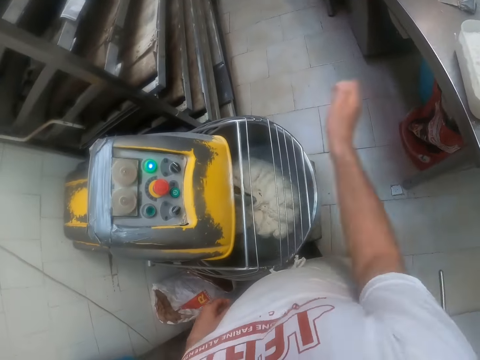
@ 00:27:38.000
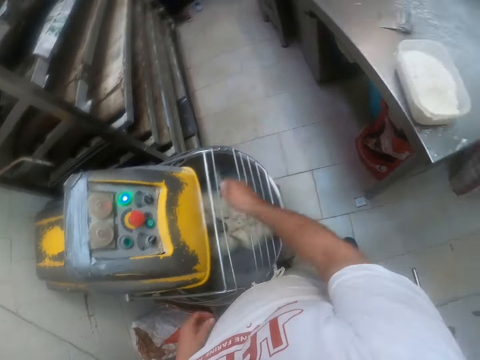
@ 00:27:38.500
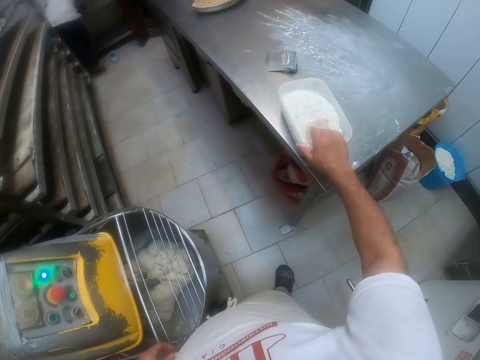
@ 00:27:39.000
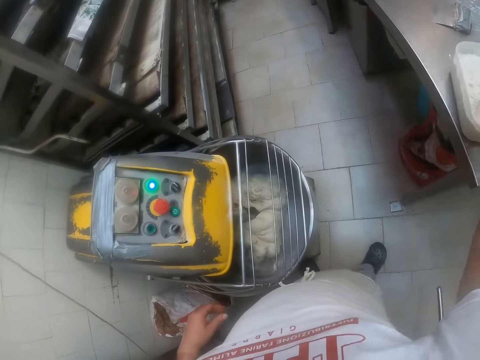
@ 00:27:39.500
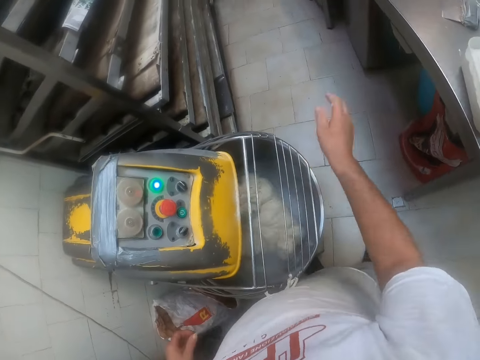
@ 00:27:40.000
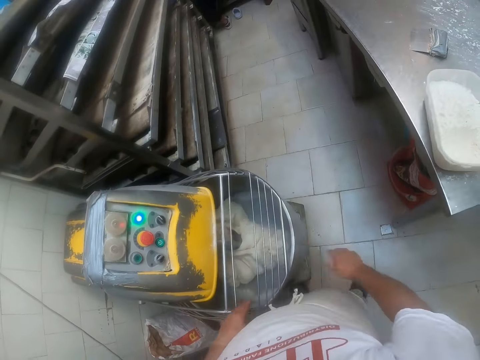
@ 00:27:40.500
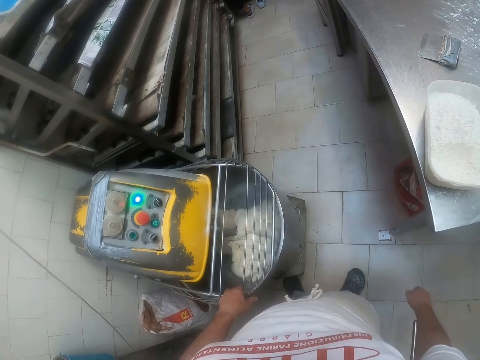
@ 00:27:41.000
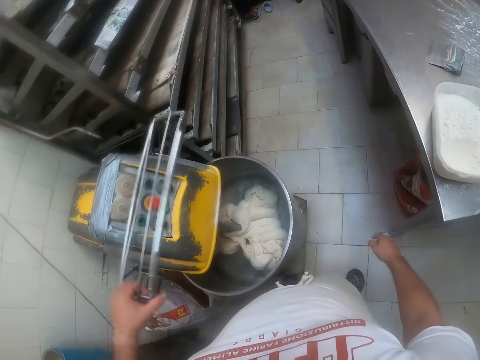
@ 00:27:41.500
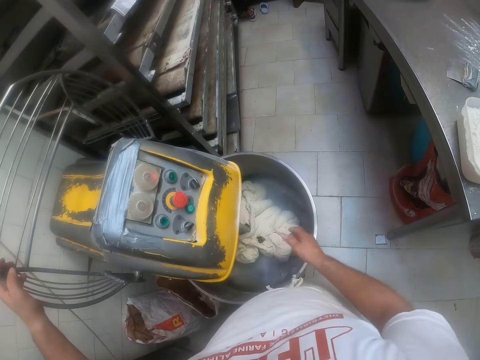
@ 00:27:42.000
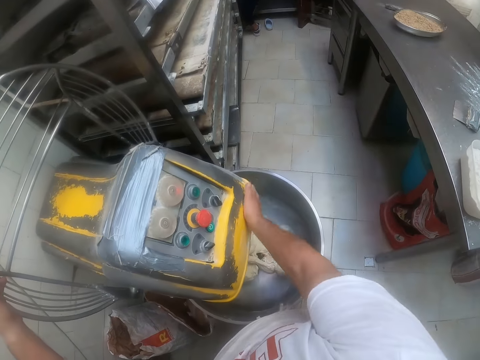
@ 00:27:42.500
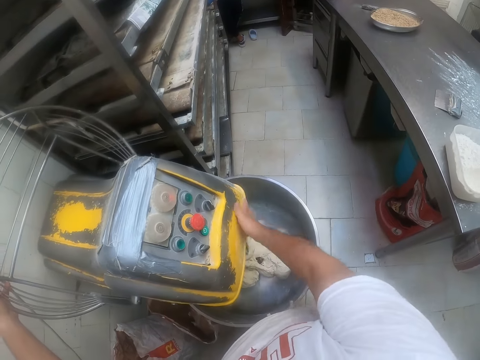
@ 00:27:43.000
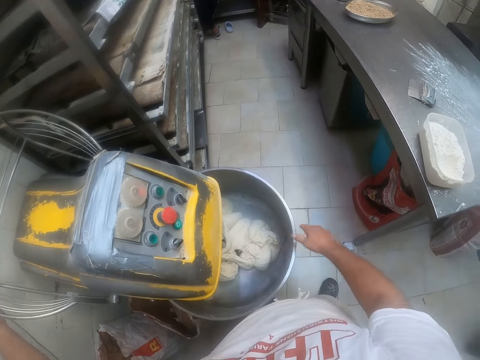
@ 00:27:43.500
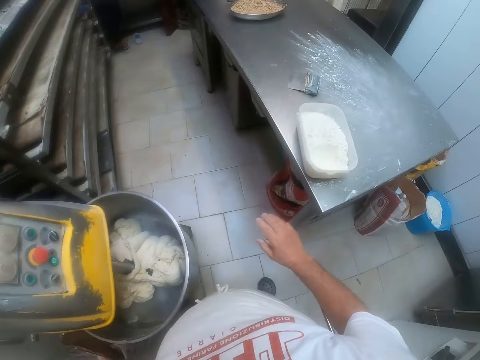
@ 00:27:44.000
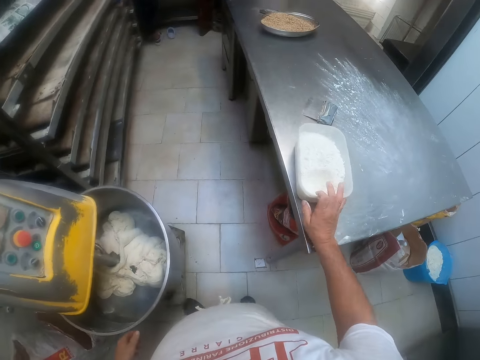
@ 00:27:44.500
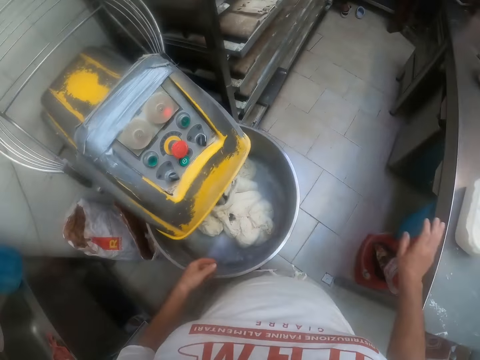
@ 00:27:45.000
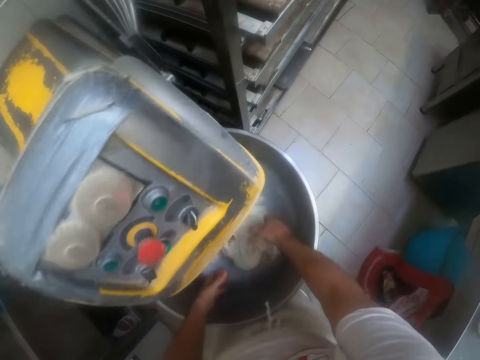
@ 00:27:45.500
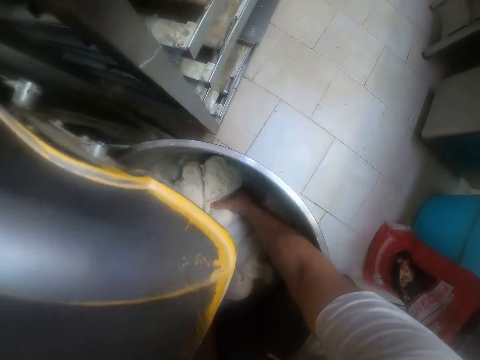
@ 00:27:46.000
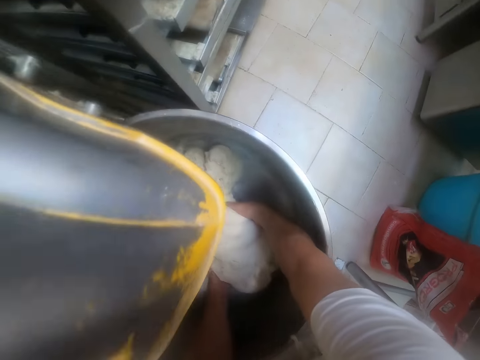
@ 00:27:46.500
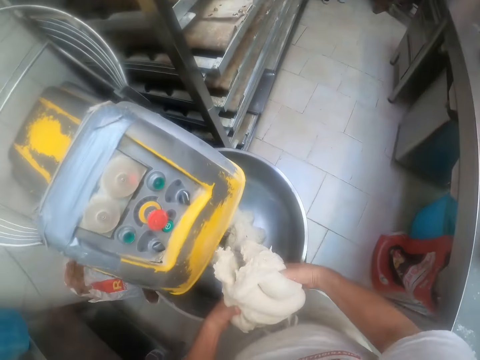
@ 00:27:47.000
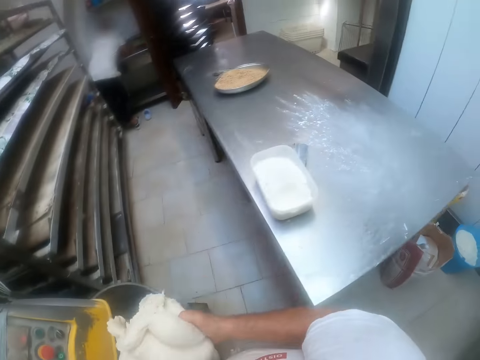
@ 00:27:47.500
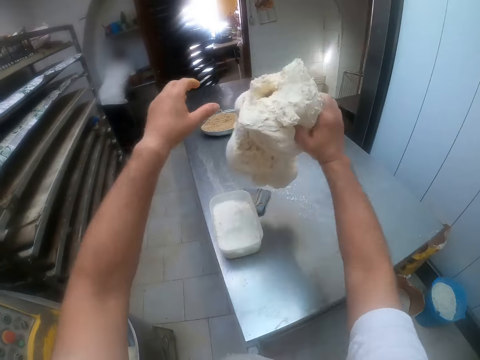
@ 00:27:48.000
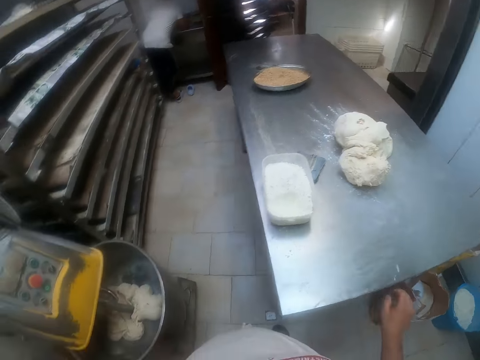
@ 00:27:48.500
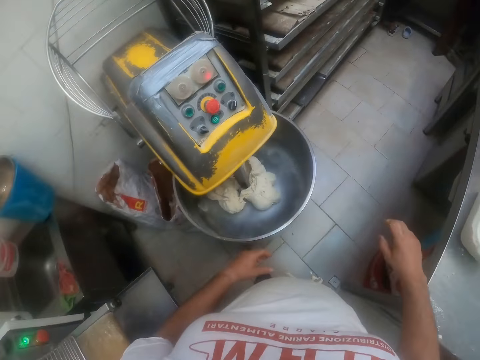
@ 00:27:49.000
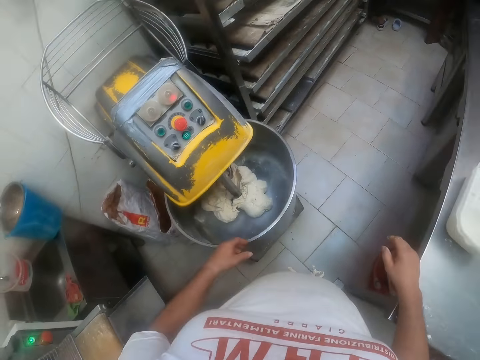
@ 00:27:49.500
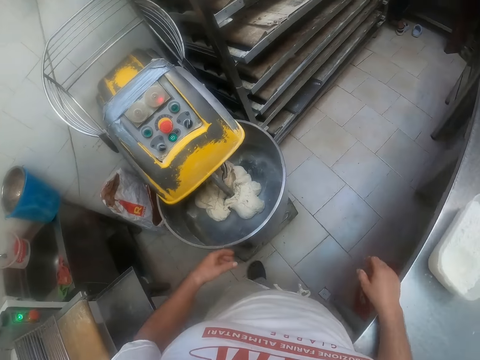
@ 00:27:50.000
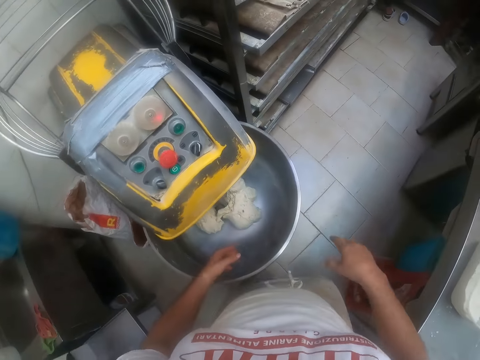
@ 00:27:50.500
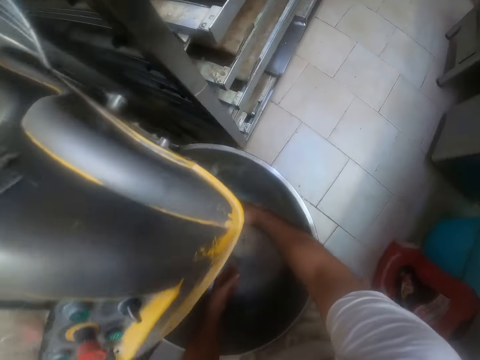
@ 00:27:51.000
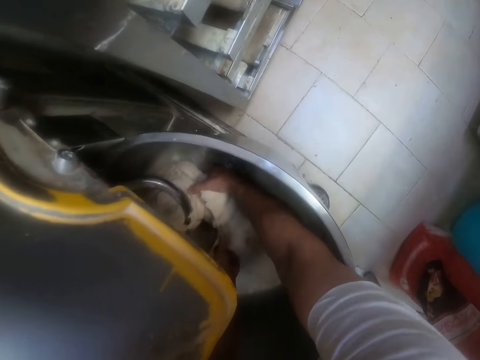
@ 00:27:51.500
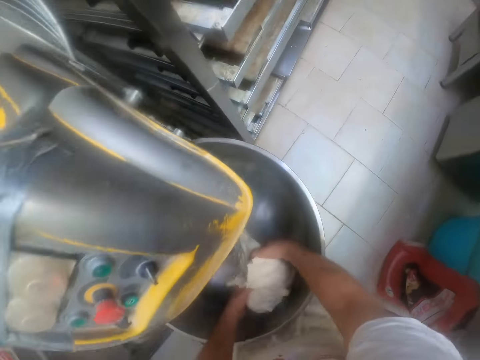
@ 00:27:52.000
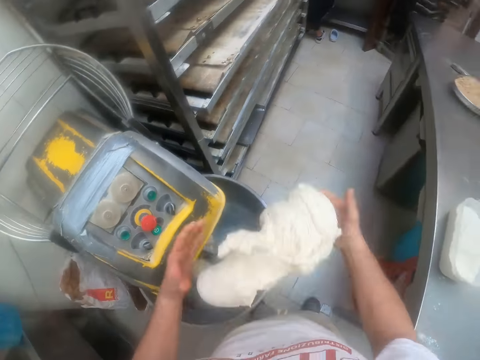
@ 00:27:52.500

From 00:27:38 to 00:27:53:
The camera wearer throws the flour into the mixing bowl with his right hand. He packs flour from the bowl on the table with his right hand. He throws the flour into the mixing bowl with his right hand. He holds the guard of the mixer with his left hand. He raises the guard of the mixer with his left hand. He rubs the body of the dough mixer with his right hand. He shifts the bowl on the table with his right hand. He packs dough from the mixing bowl with both hands. He throws the dough on the table with both hands. He packs the dough from the mixing bowl with both hands.

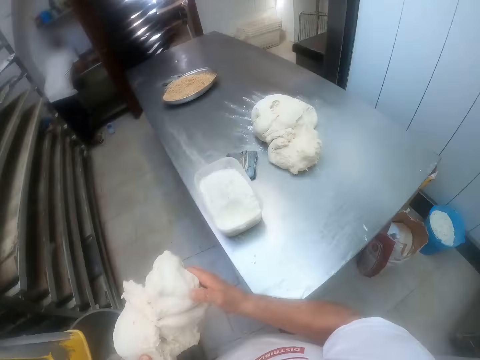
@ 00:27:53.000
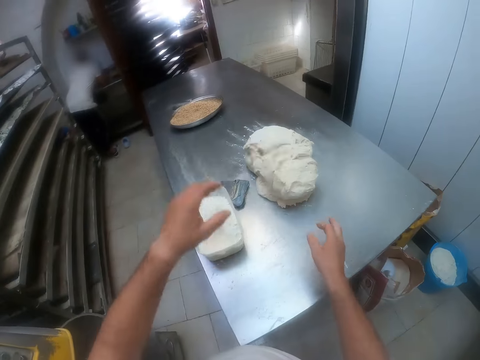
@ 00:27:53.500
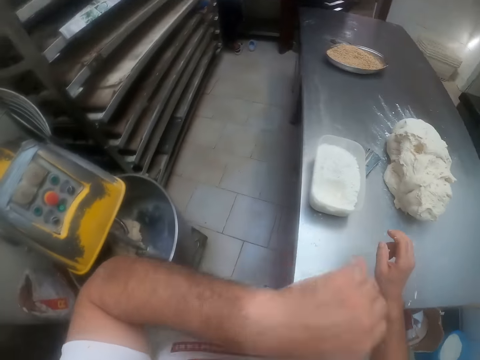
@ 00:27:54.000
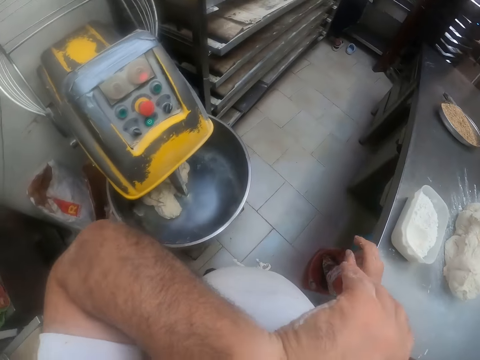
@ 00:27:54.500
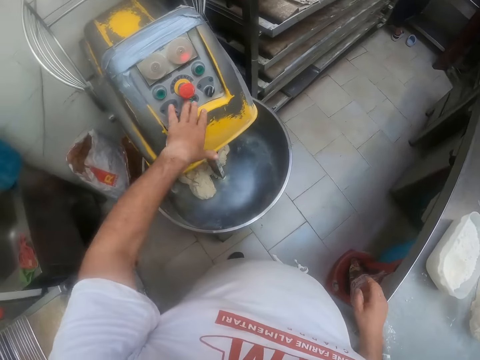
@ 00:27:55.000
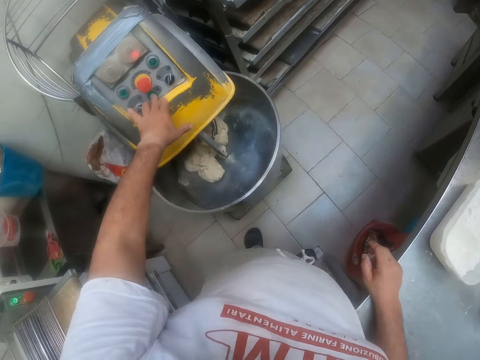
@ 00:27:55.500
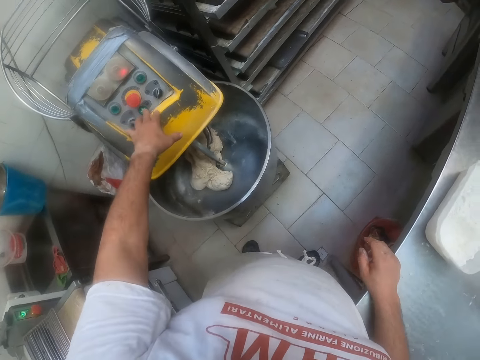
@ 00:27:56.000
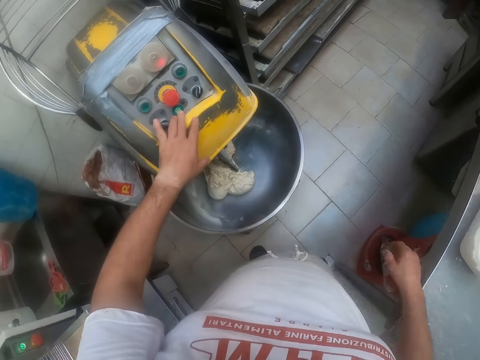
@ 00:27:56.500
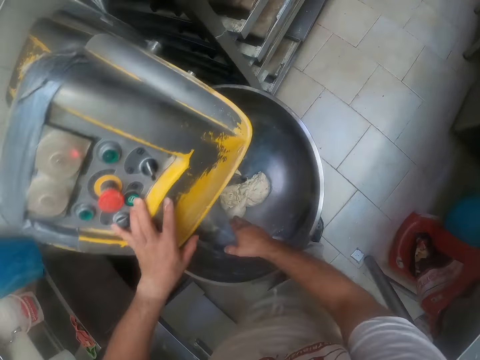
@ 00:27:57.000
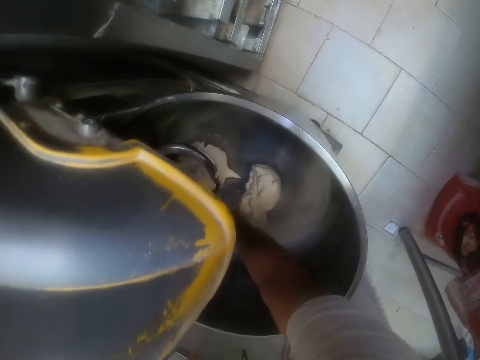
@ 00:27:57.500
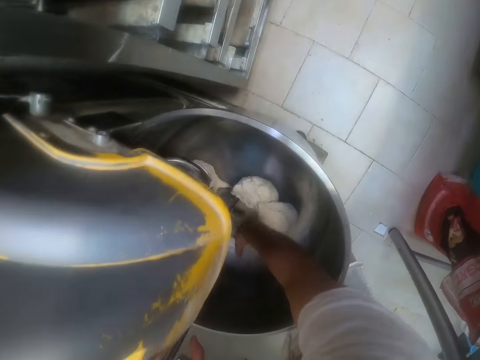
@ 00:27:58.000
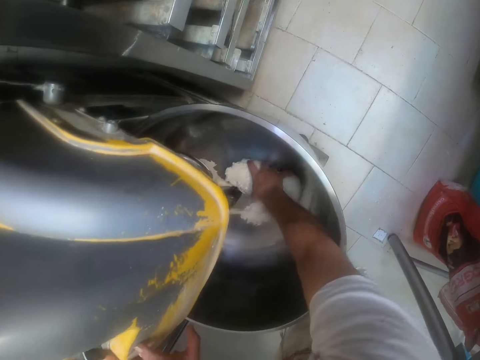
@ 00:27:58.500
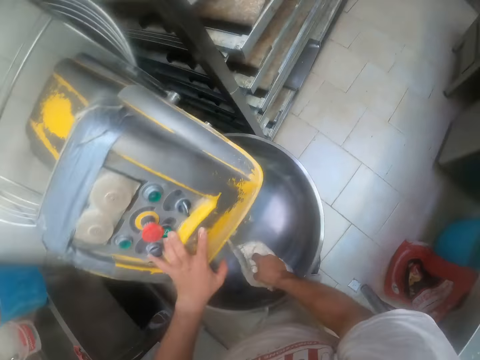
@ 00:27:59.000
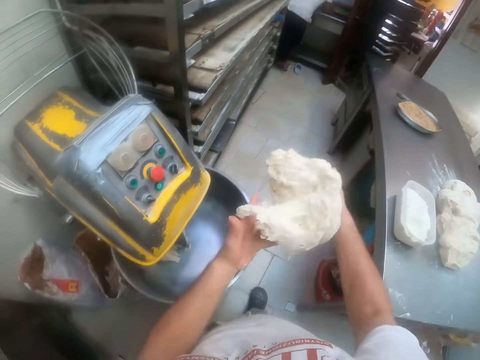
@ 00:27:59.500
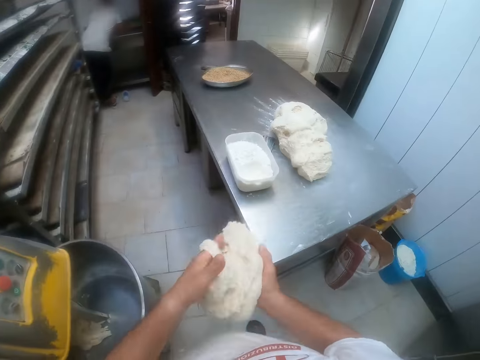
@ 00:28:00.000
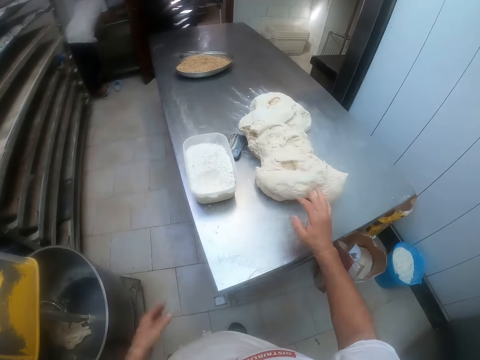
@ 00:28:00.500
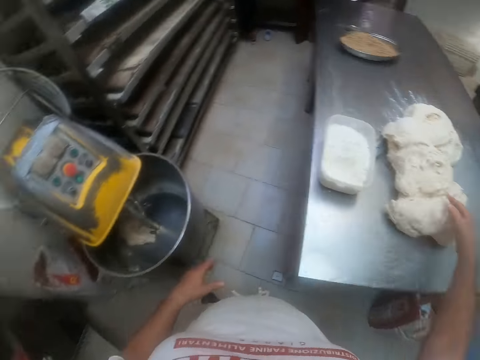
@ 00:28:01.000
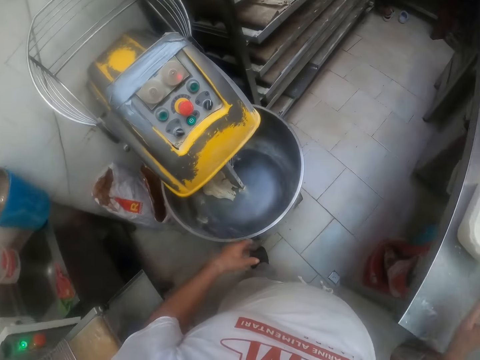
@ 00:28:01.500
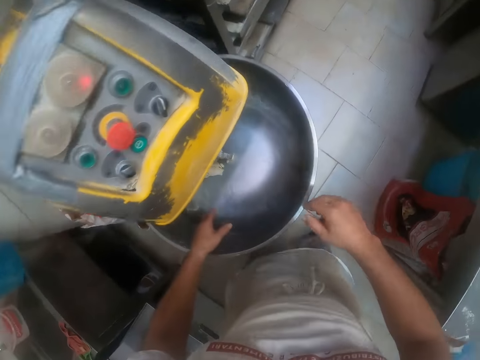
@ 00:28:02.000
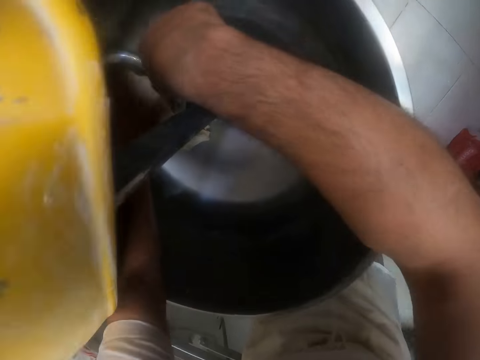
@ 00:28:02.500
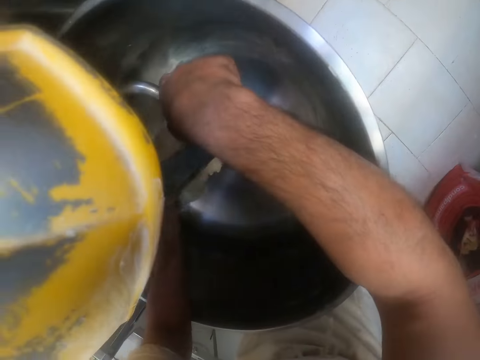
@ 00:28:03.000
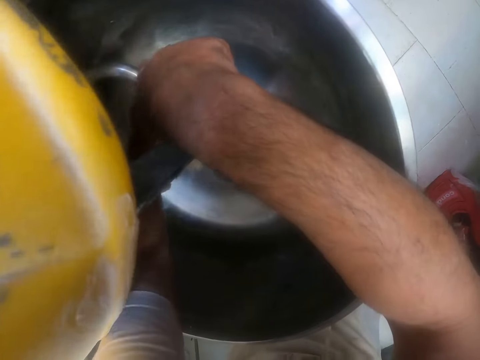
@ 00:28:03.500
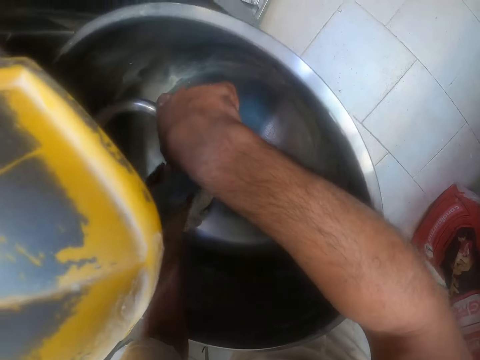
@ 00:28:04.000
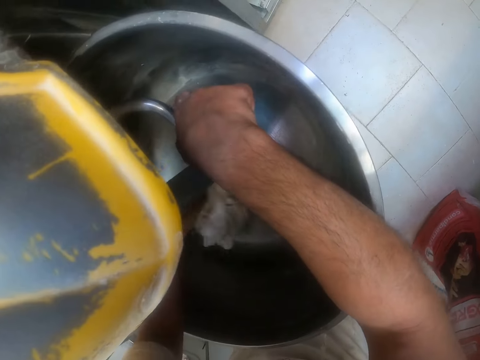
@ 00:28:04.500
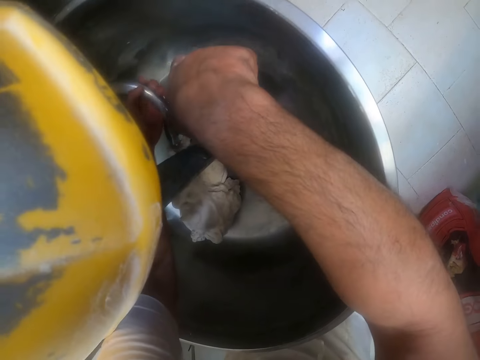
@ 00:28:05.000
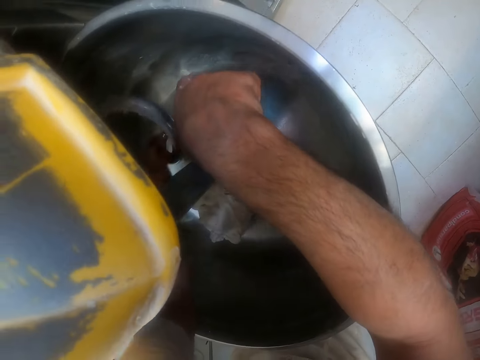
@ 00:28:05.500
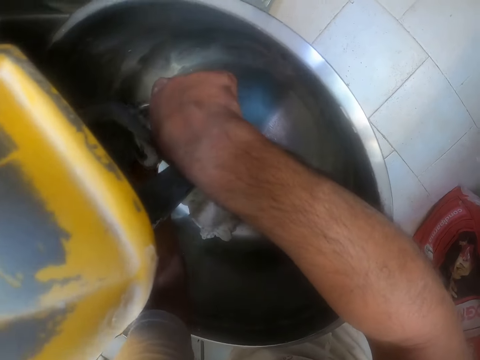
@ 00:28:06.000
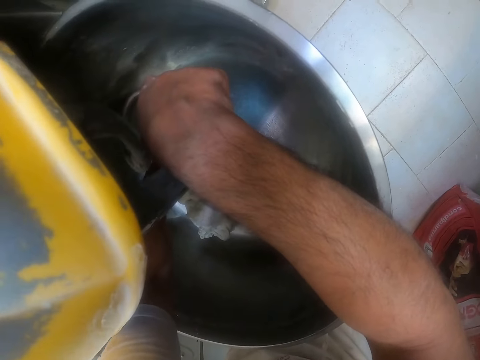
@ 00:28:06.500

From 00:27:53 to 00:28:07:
The camera wearer throws the dough on the table with both hands. He presses a button on the dough mixer with his left hand. He packs the dough from the mixing bowl with his right hand. He holds the dough with both hands. He throws the dough on the table with his right hand. He presses the dough on the table with his right hand. He packs the dough together in the mixing bowl with his left hand.
